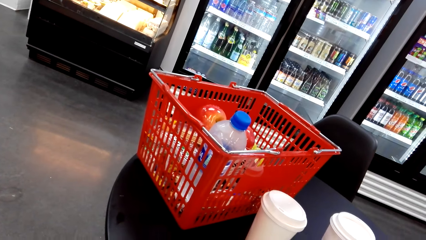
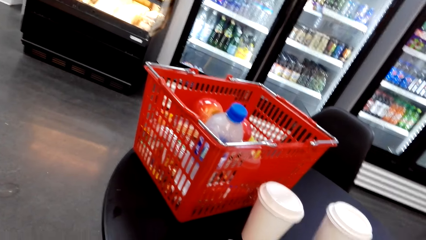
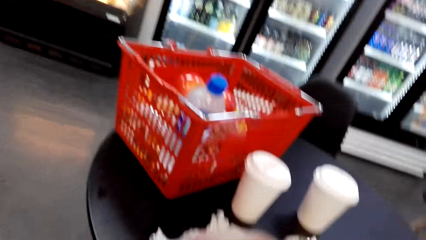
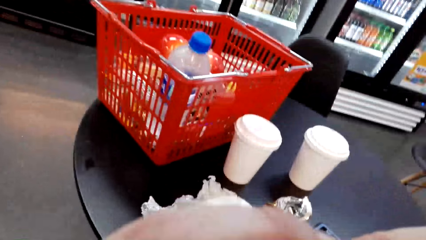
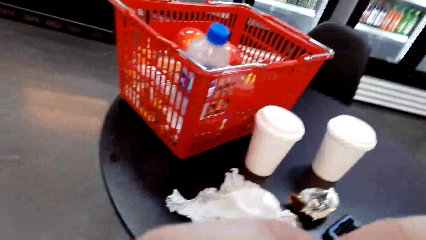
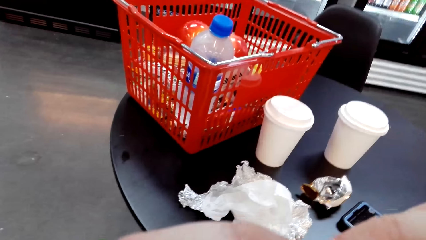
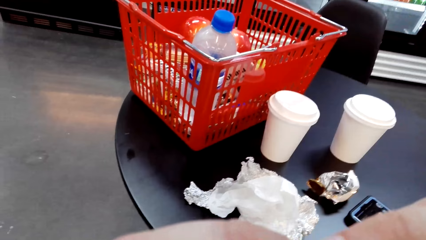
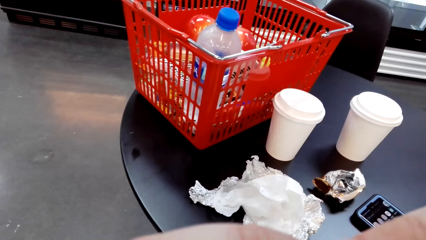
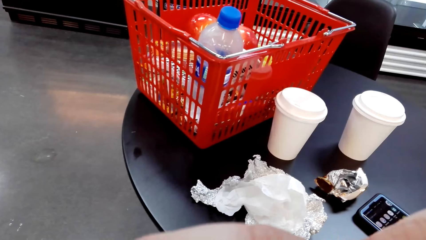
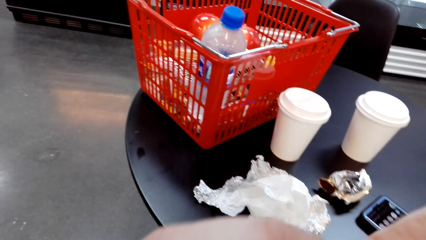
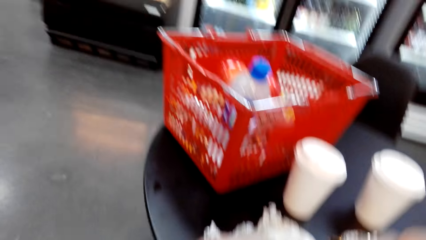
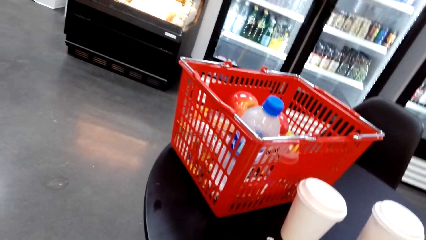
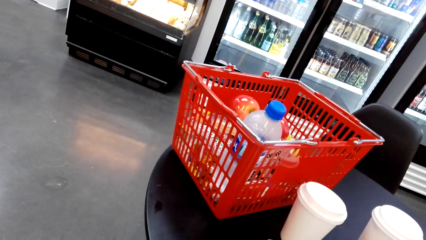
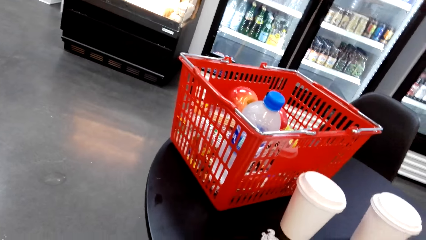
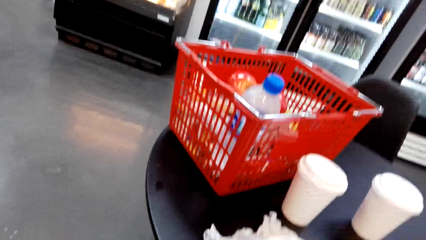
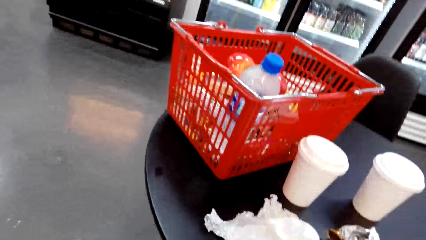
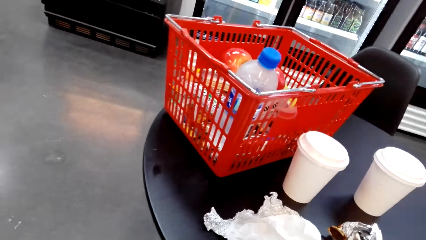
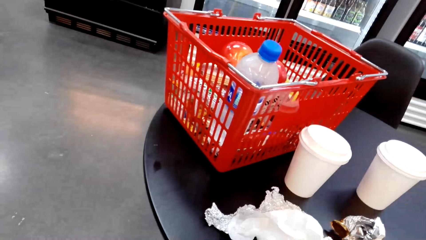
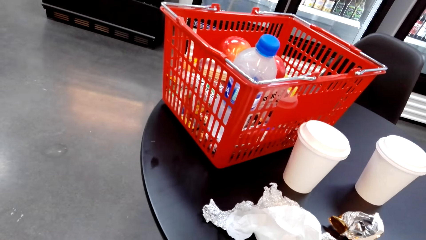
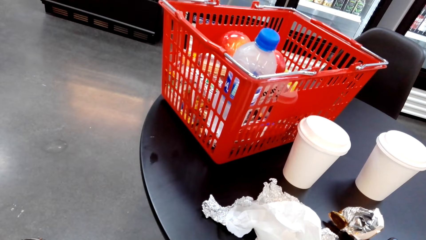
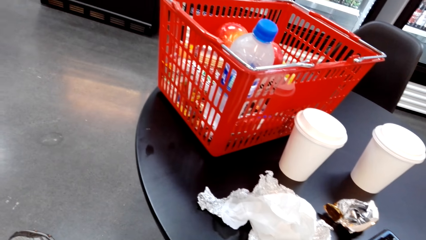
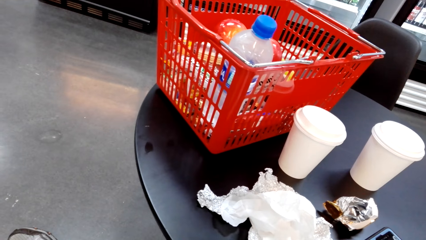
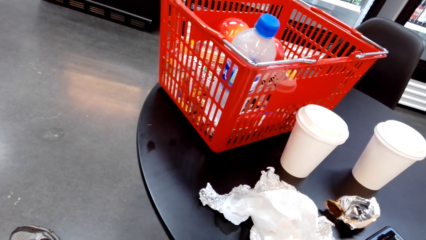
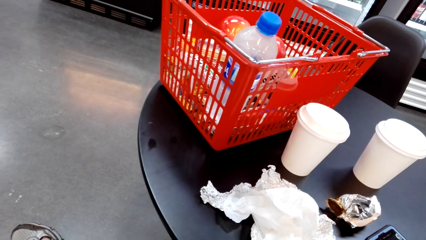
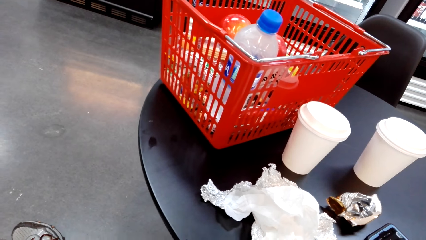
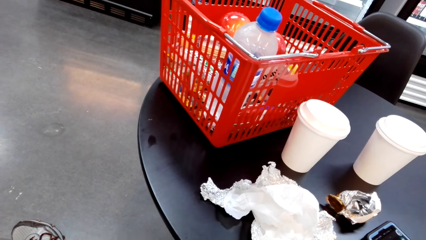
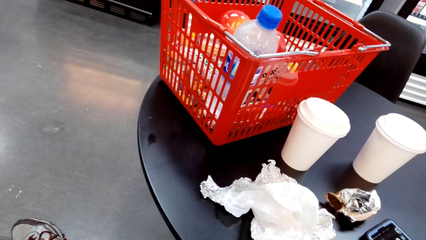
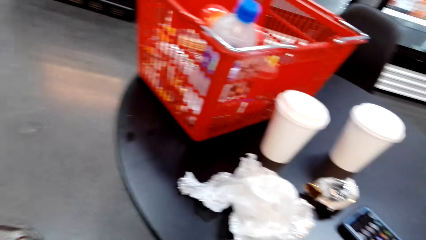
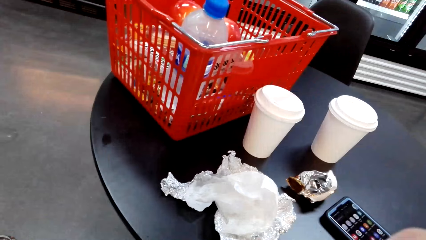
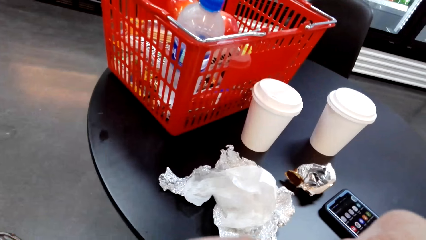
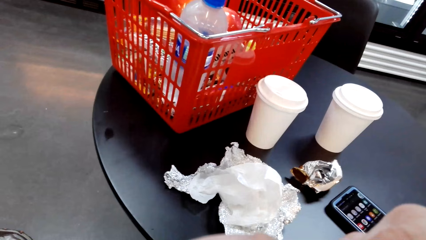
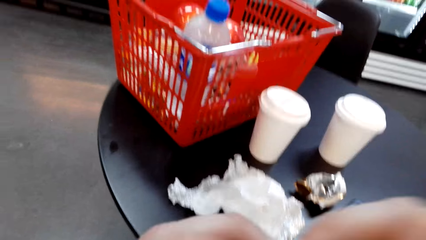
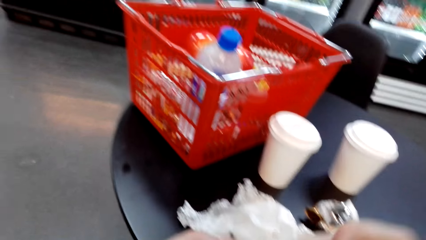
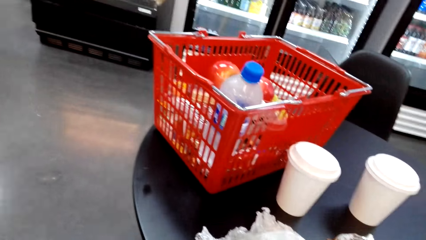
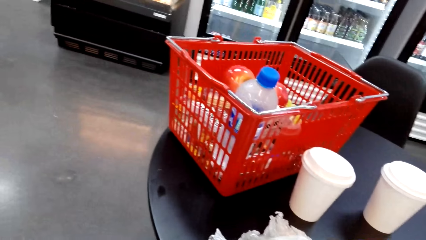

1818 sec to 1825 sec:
The camera wearer eats a burger.

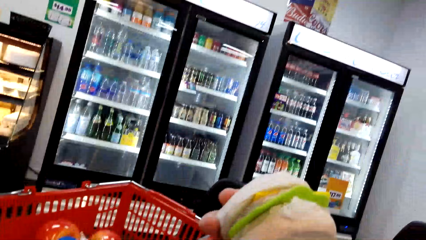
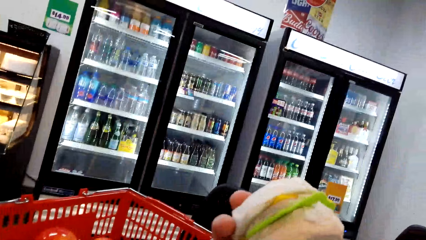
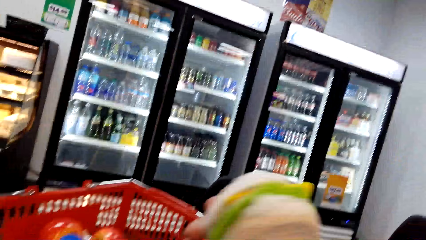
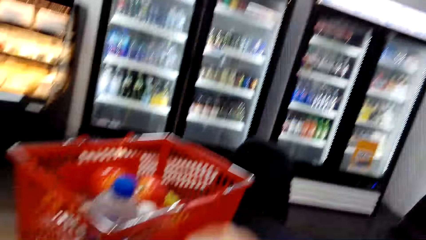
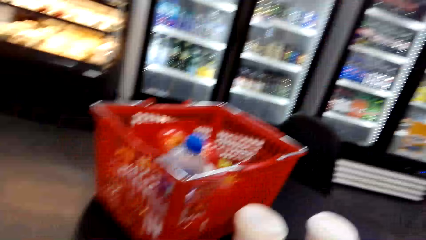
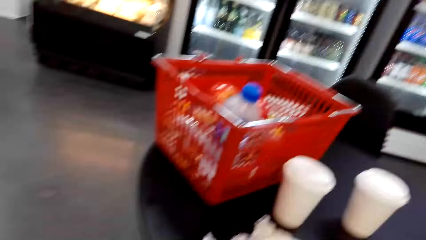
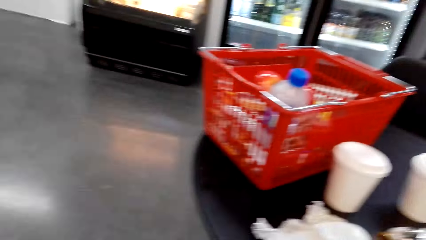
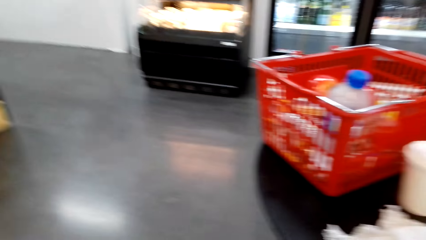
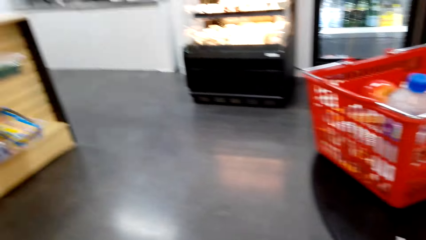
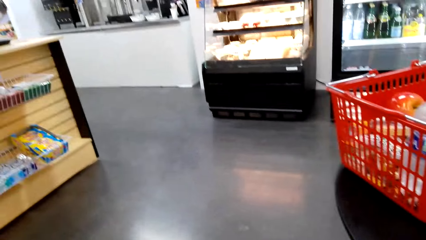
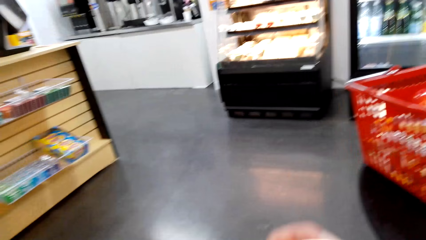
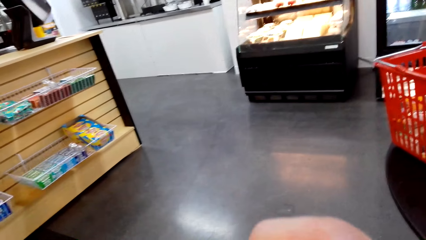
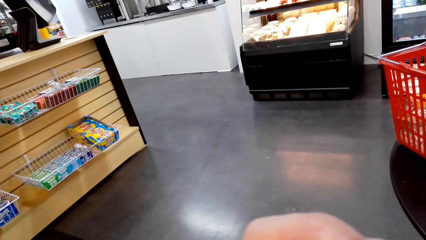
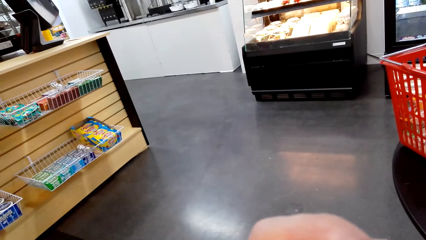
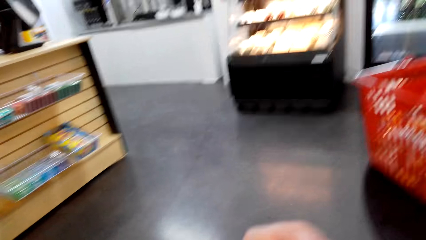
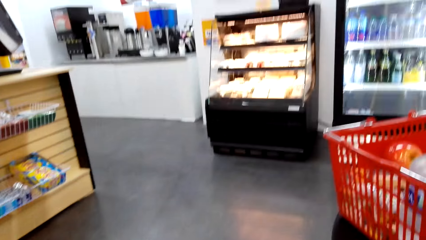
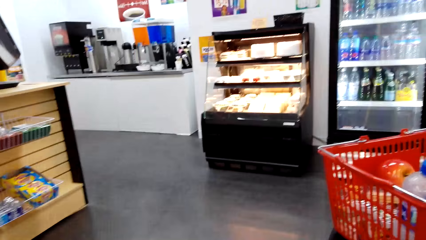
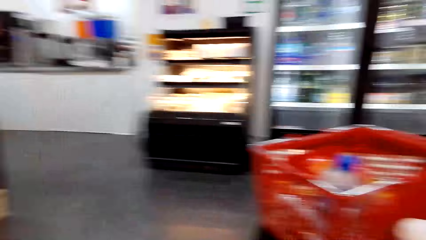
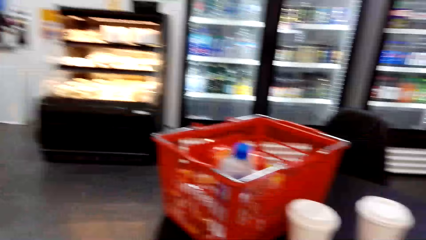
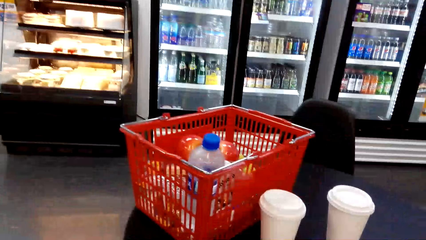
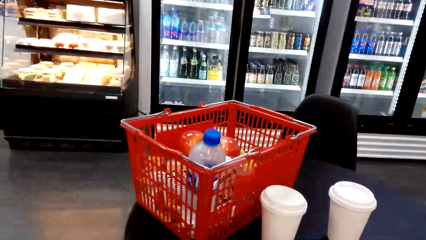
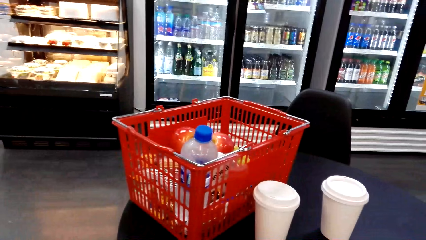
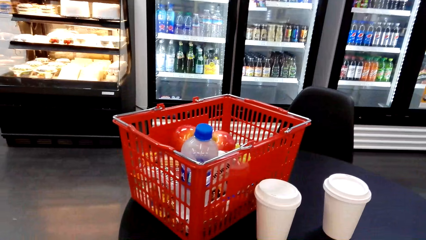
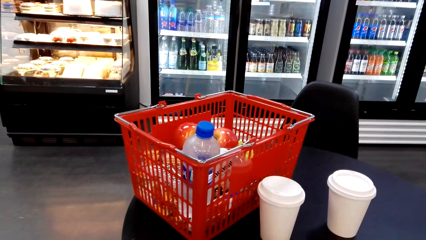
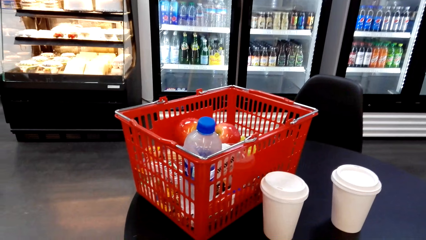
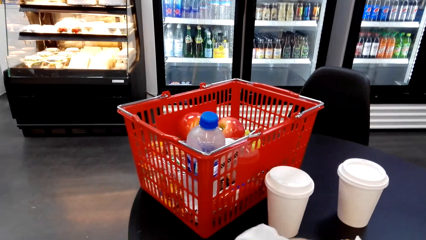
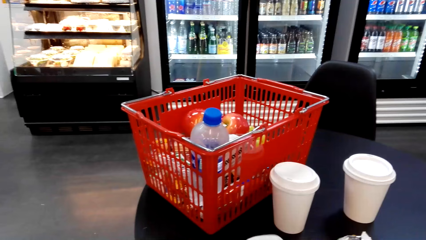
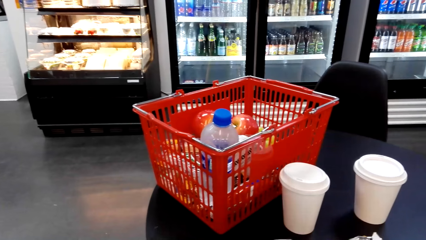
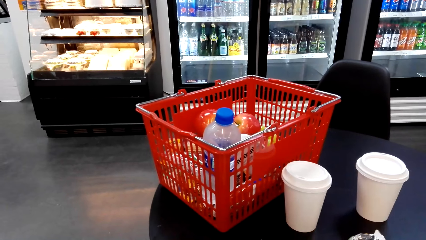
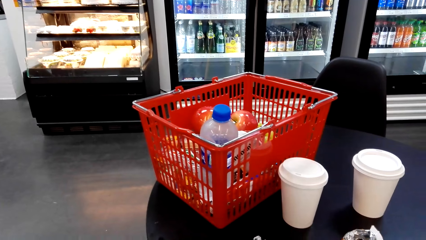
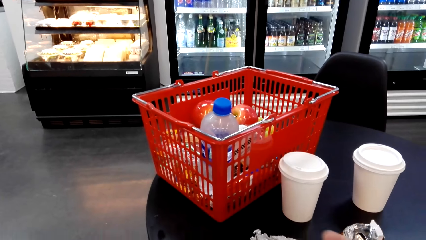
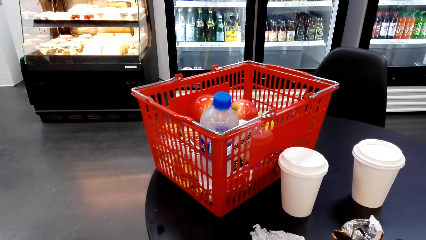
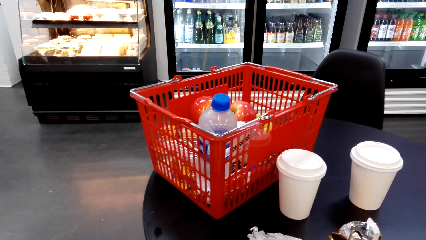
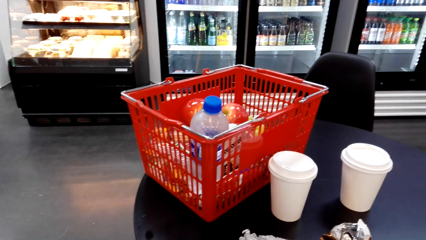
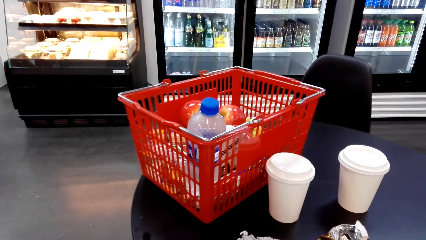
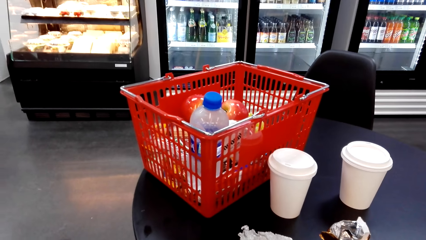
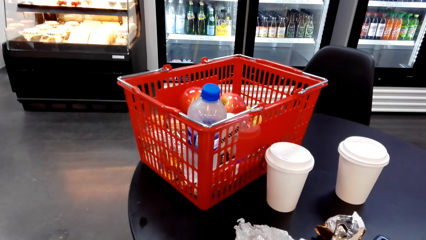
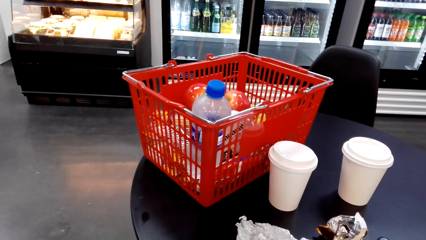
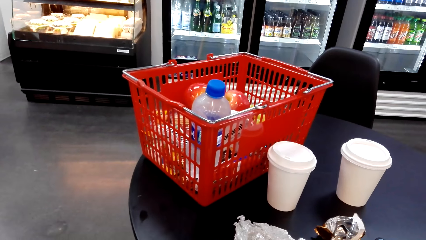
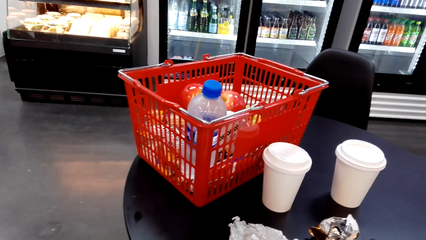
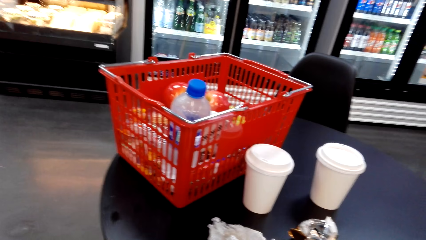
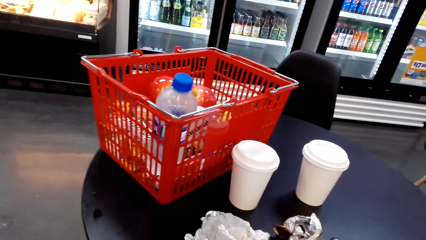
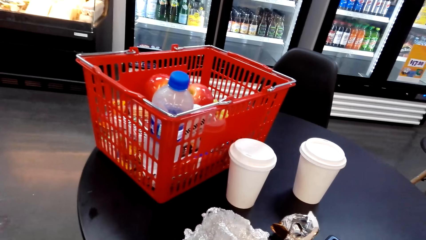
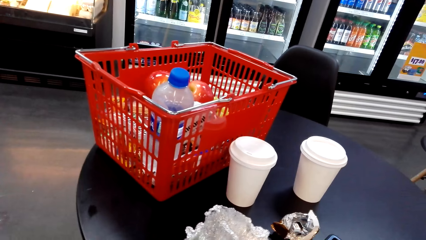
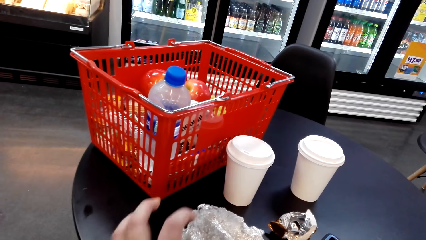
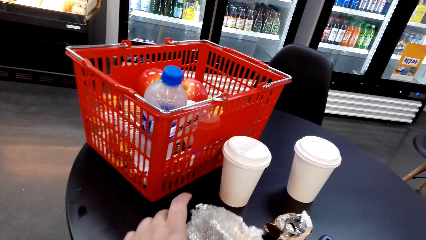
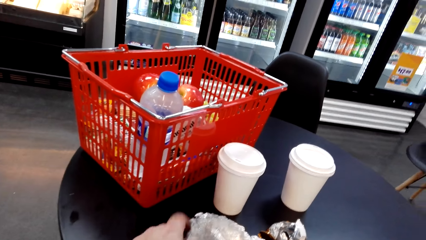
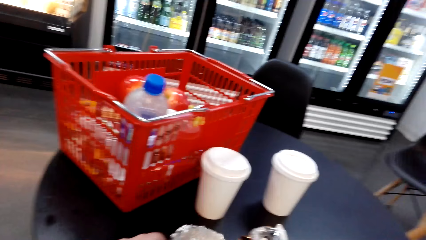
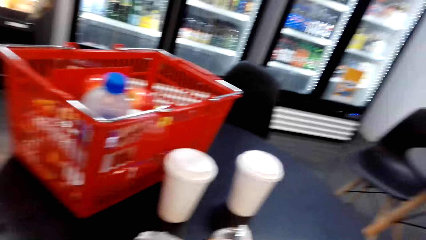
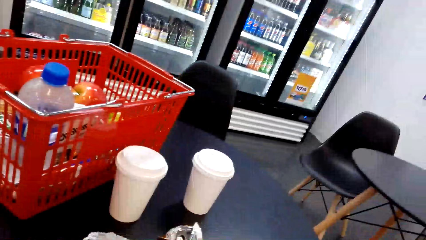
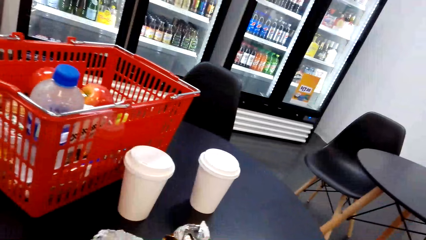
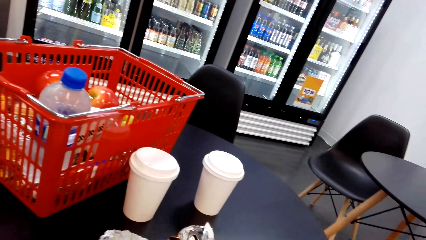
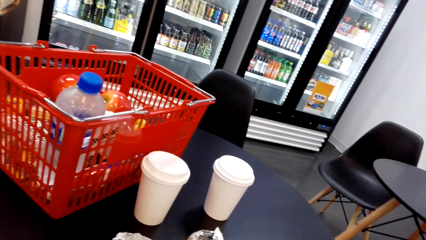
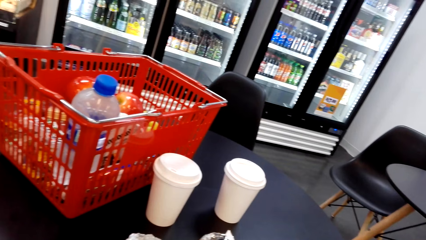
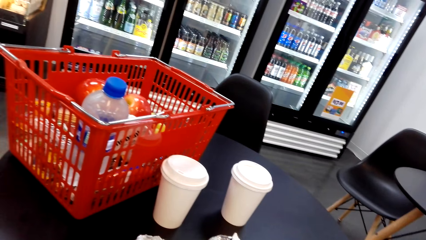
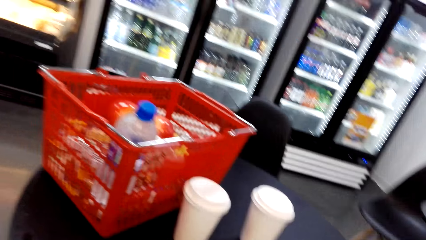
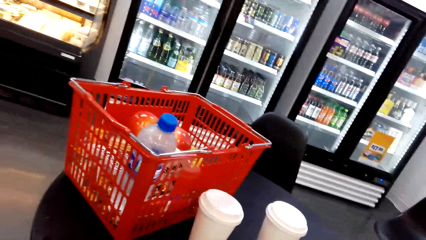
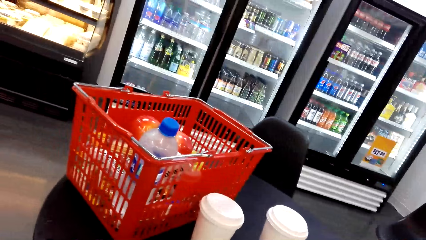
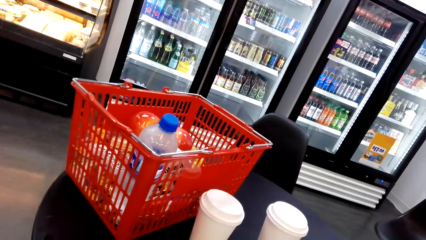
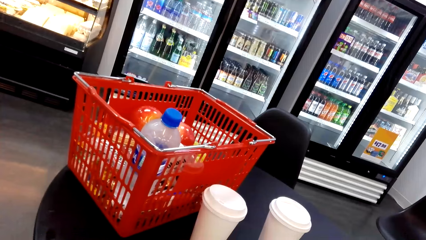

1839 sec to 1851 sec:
The camera wearer lifts an object. They look around the supermarket. They hold something. They cover the burger with a foil paper.
